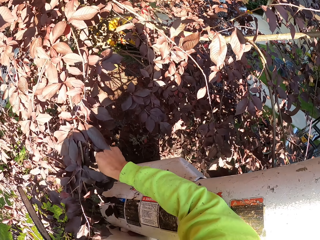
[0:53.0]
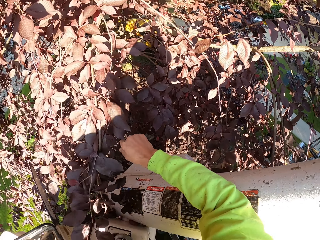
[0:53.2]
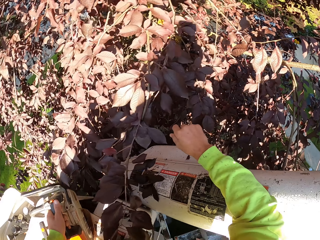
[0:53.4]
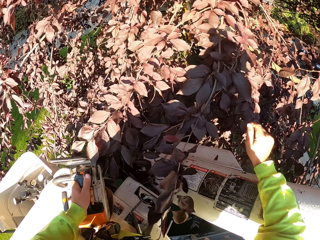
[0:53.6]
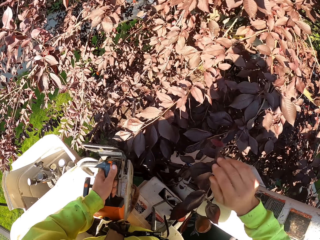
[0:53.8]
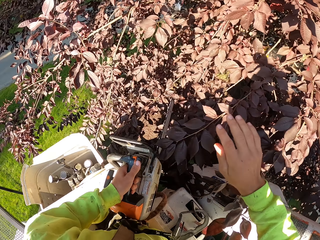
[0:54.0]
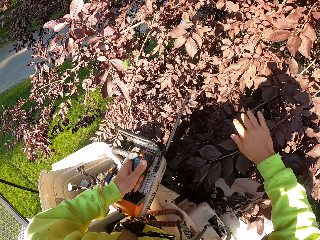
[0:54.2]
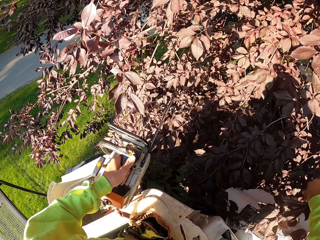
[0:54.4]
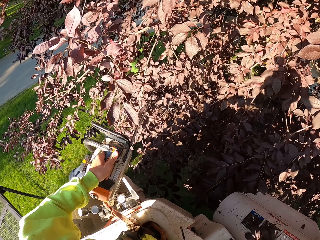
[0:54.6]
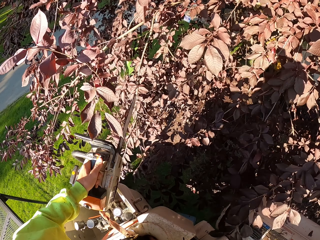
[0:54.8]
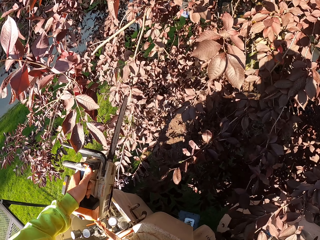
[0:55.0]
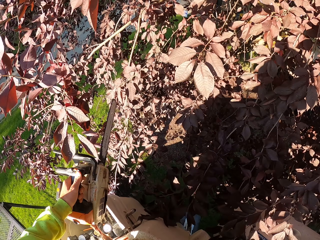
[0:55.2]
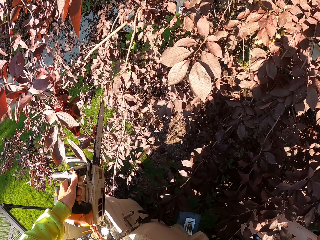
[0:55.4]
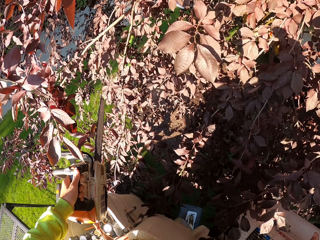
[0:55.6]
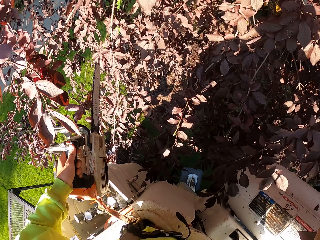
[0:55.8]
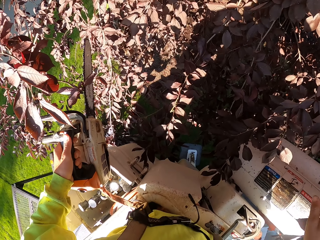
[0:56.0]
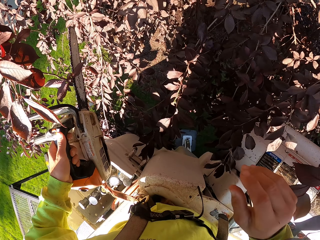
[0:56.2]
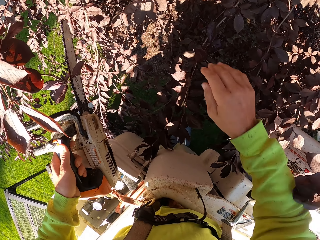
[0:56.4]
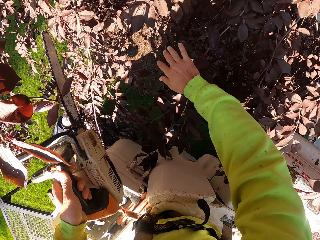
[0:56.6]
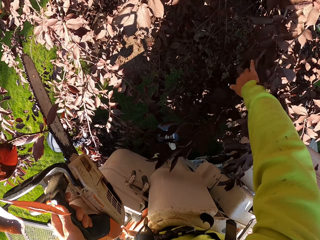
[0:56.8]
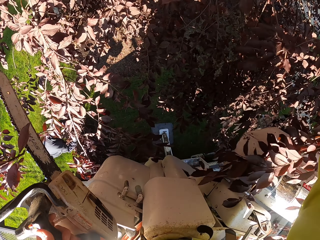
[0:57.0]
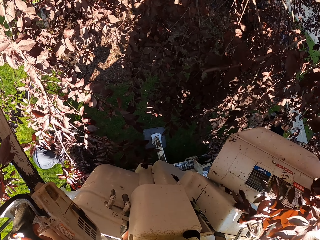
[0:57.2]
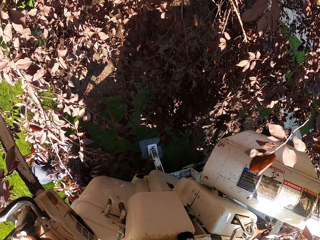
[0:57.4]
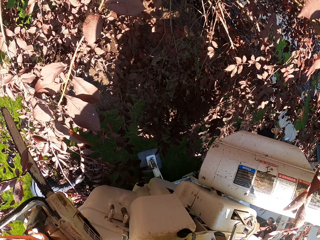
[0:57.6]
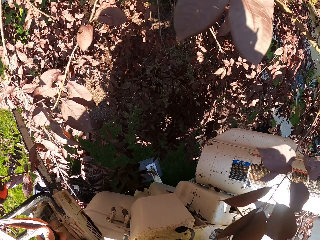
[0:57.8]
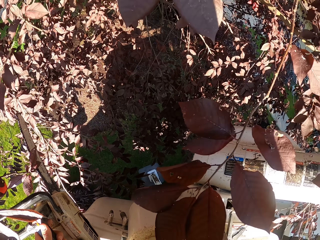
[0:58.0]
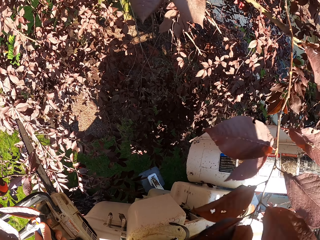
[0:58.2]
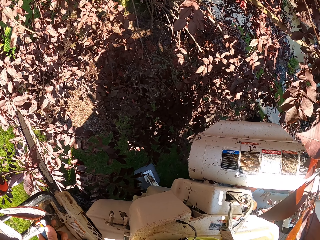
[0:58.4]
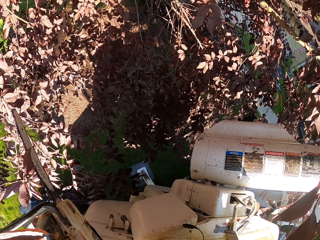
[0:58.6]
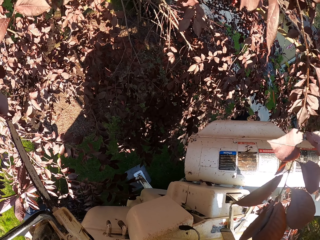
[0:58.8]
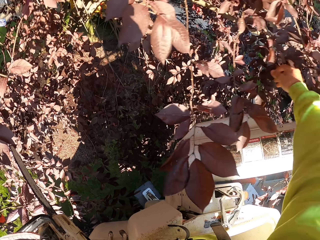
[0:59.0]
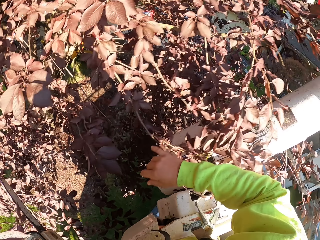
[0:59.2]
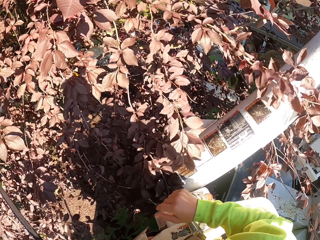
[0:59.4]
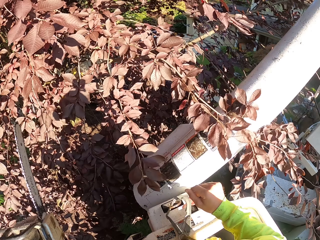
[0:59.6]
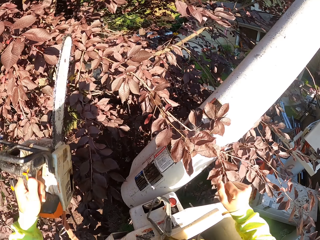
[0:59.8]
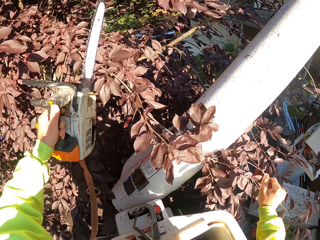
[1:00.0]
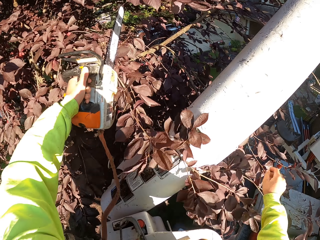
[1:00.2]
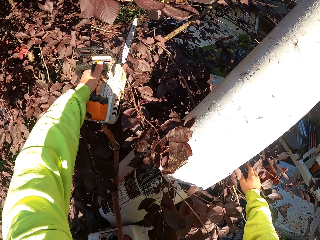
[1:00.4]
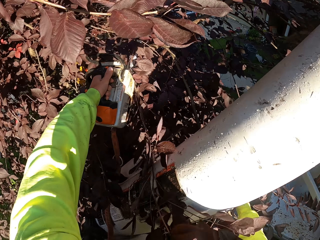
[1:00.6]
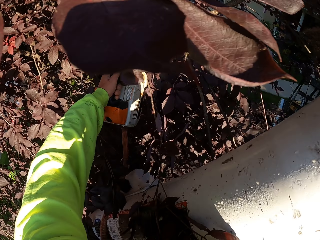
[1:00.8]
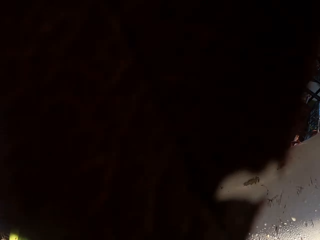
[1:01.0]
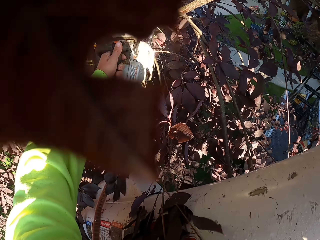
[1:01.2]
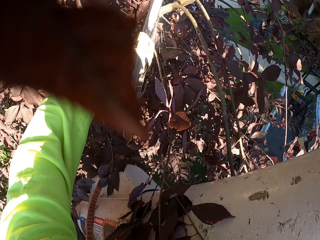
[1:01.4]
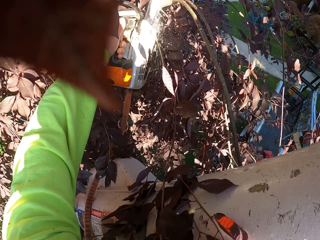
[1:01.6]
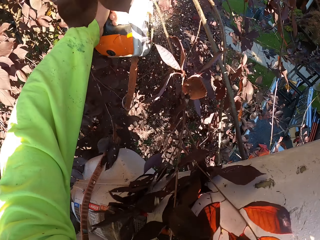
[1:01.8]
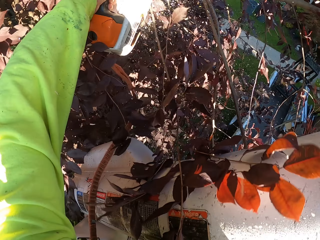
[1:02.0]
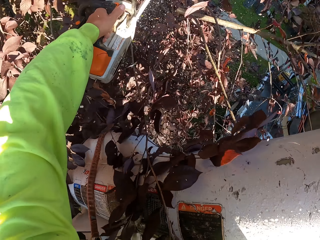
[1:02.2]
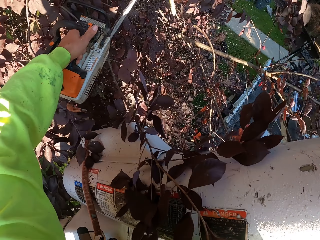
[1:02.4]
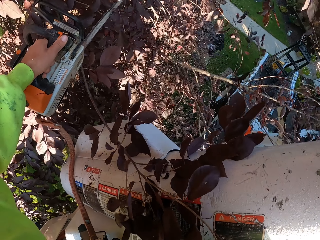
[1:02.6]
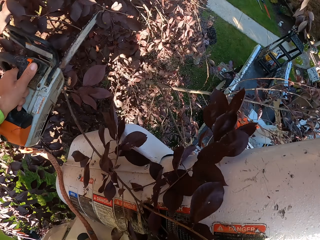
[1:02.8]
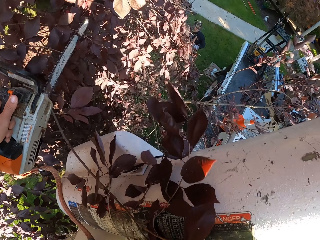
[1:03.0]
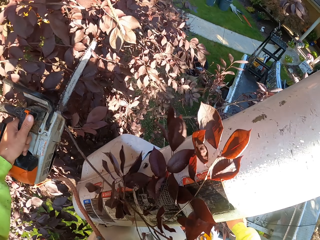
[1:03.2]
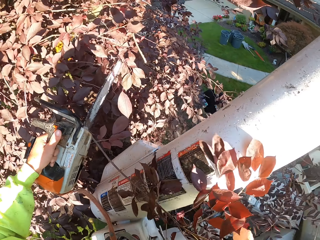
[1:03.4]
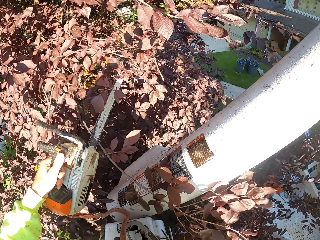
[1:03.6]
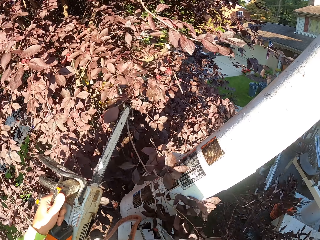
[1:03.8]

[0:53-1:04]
The camera wearer looks at the tree. He cuts a branch of leaves with the chain saw in his left hand.

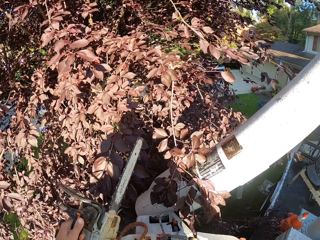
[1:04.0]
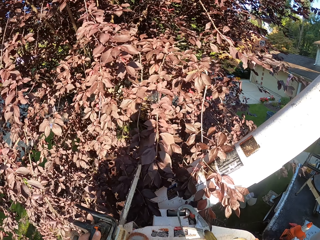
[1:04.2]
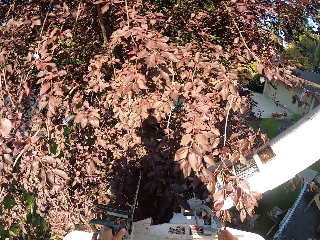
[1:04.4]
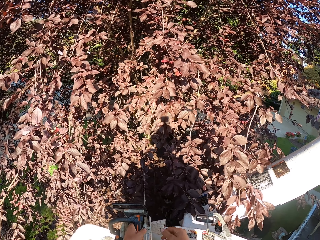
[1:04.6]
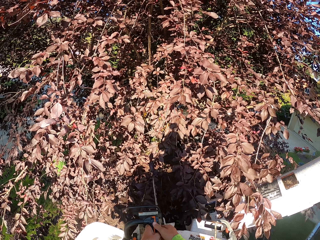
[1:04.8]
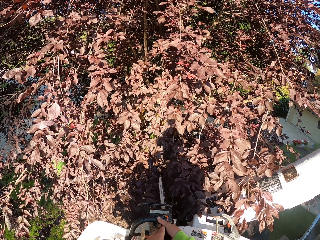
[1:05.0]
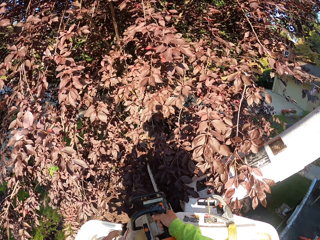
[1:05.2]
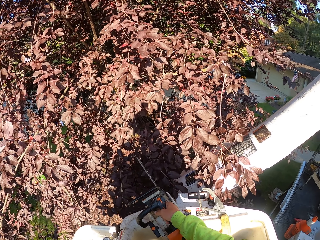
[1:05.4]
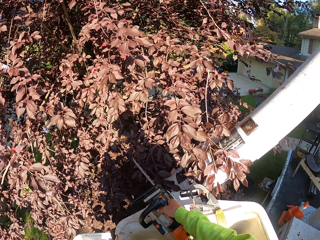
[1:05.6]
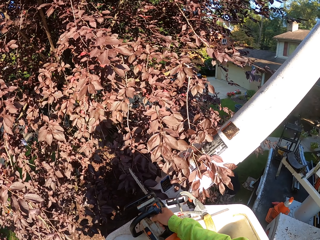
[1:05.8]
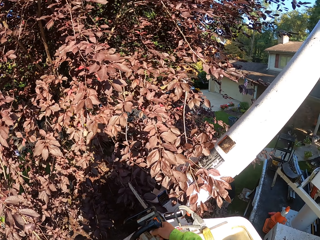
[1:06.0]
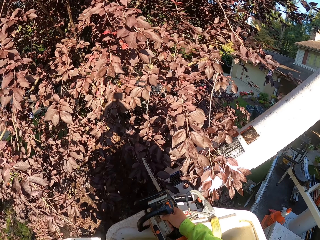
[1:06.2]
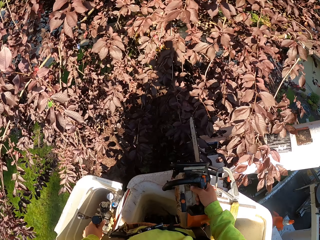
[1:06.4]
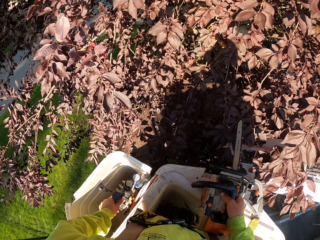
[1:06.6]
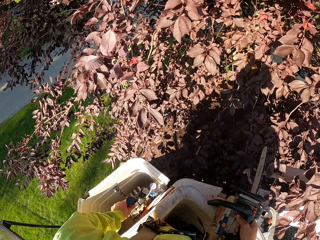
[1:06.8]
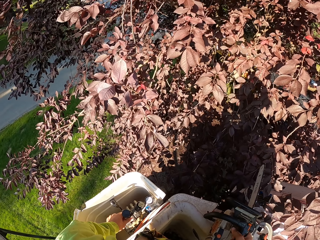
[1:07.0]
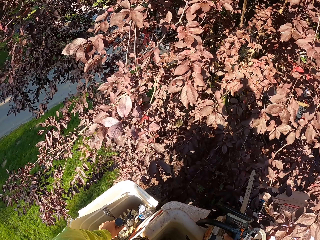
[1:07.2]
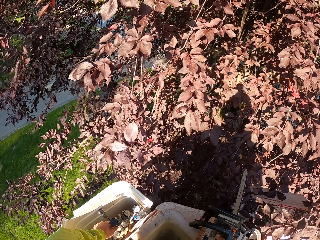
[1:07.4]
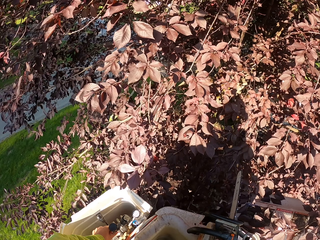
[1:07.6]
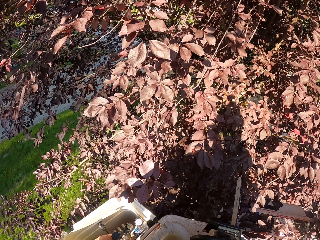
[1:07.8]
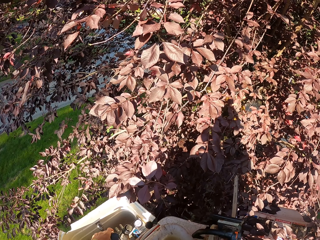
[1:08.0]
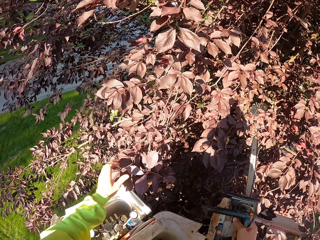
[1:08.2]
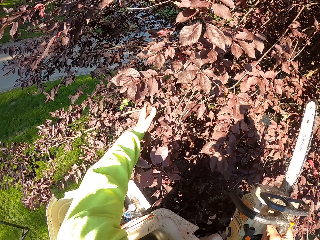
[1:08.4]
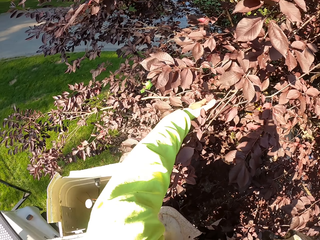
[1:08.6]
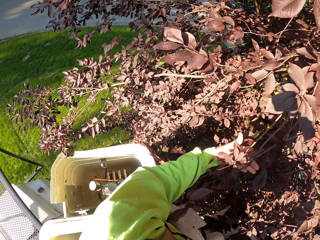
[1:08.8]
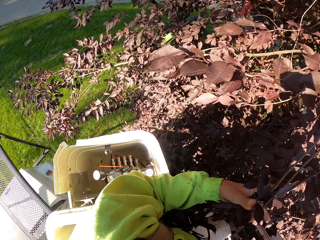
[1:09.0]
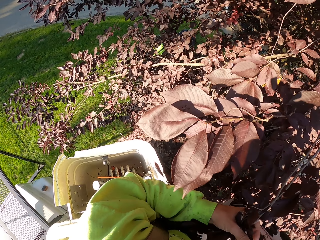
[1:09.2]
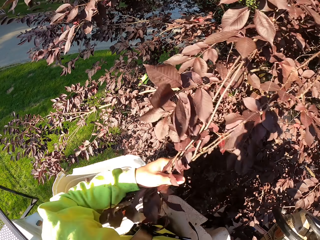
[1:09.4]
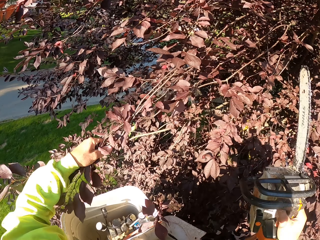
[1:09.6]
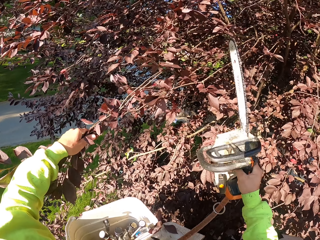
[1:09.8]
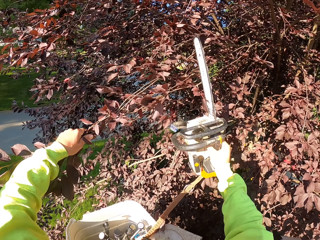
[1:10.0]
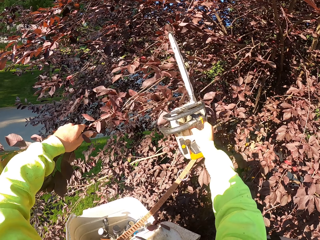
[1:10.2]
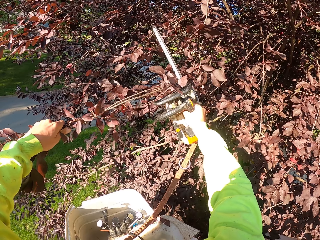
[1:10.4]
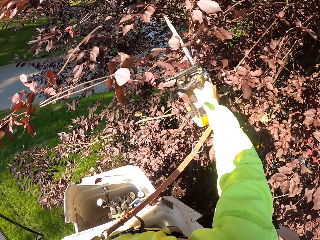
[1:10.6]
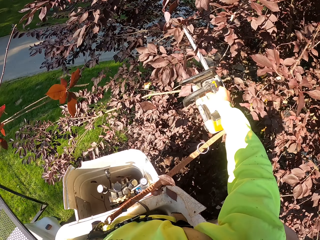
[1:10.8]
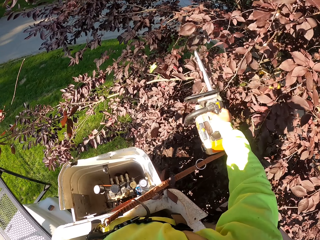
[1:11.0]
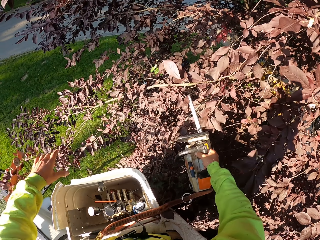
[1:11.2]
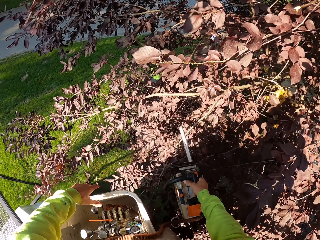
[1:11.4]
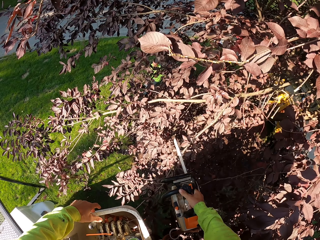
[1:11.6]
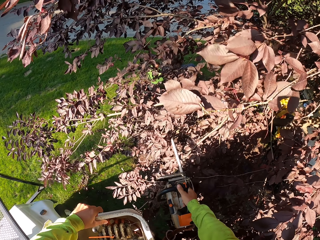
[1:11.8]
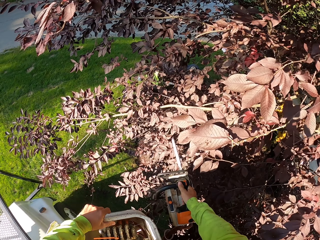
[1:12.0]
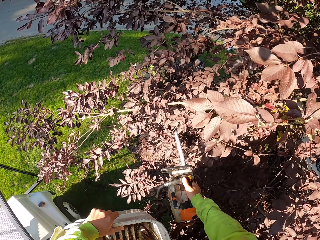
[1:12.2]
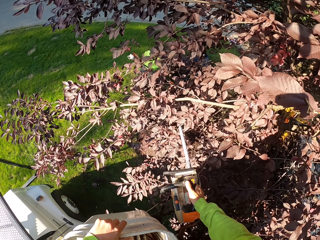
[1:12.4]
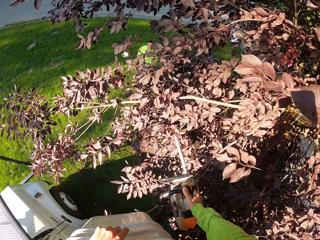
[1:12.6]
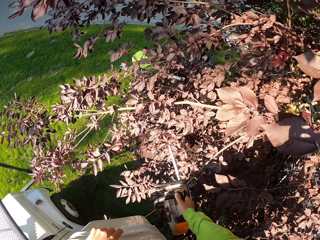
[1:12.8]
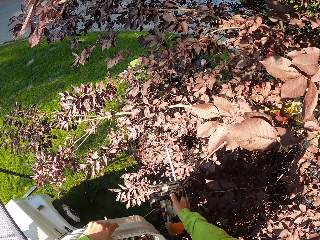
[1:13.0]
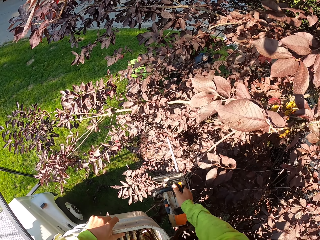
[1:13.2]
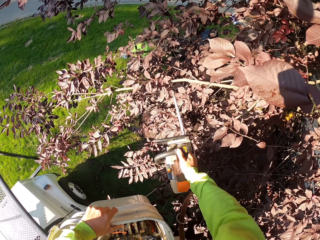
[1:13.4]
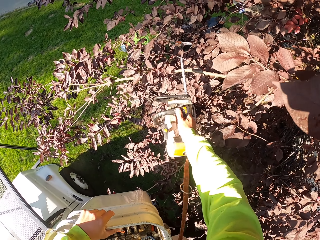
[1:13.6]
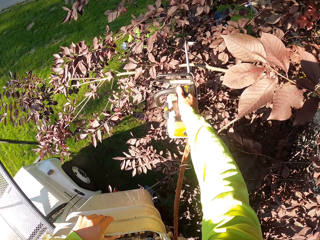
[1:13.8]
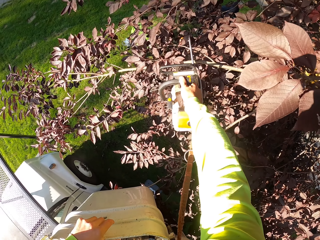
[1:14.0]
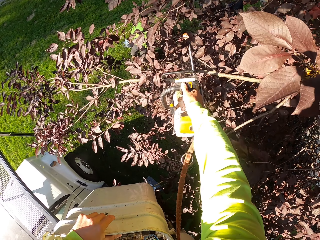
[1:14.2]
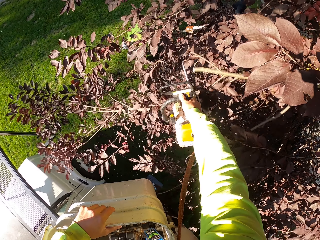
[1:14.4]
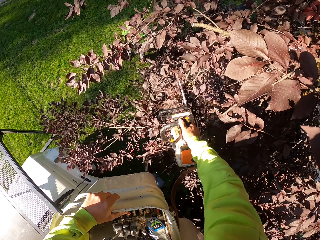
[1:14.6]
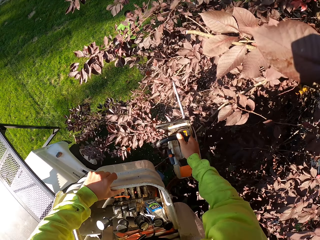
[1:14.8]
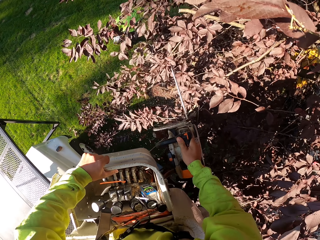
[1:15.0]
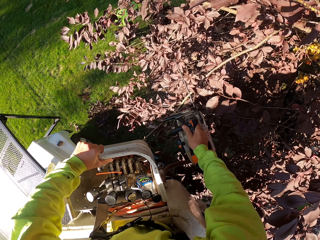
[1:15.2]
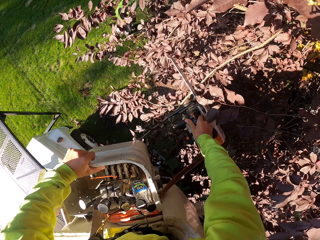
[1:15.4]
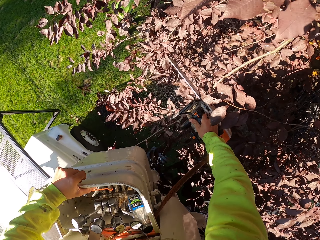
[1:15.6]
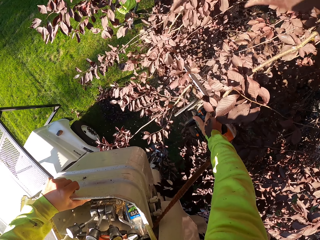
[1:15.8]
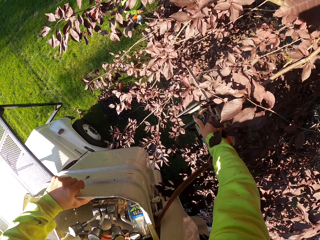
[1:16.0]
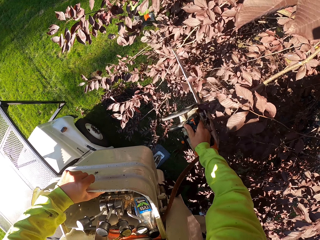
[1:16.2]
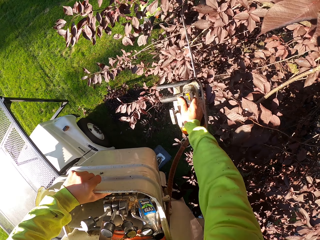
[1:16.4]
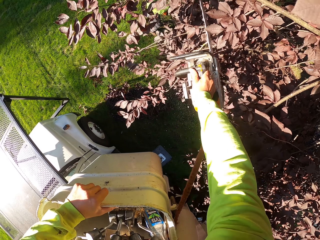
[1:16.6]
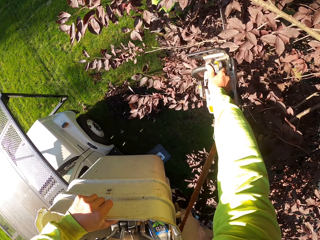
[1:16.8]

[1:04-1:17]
The camera wearer looks at the tree. He passes the chain saw from his left hand to his right hand. He moves up in the man lift with his left hand on the control. He adjusts the crane. He holds a branch of leaves with his left hand. He cuts the branch of leaves in his left hand with the chain saw in his right hand. He drops the branch of leaves in his left hand to the ground. A man talks to the camera wearer. The camera wearer cuts a branch of leaves with the chain saw in his right hand.
